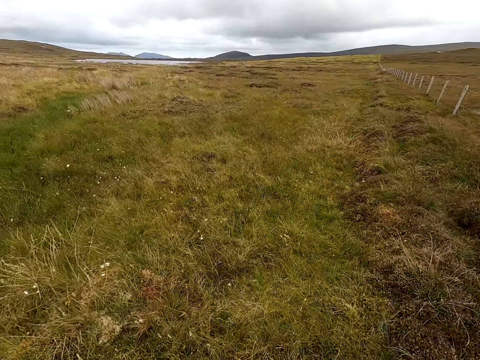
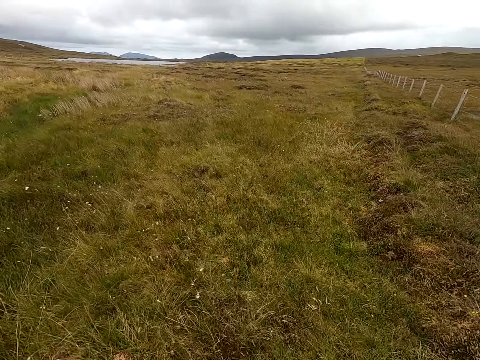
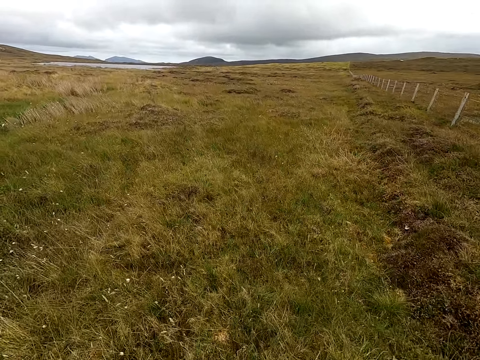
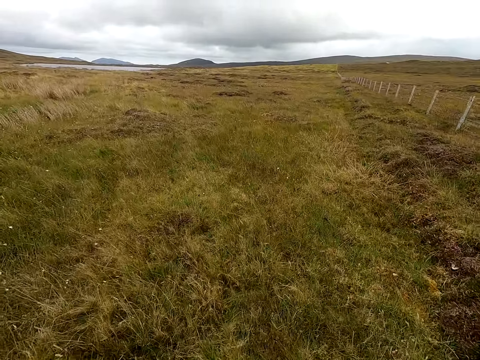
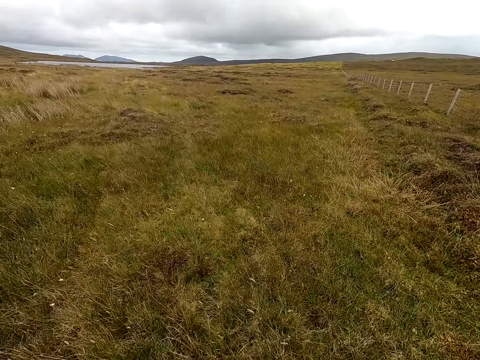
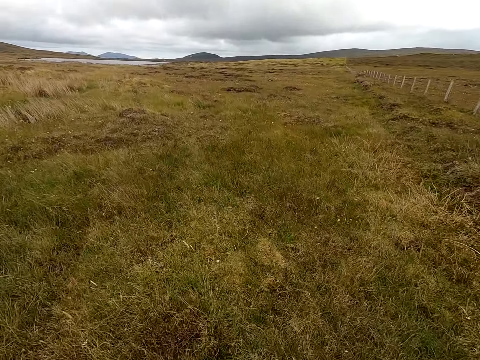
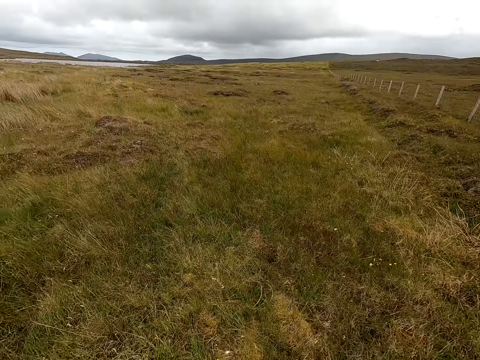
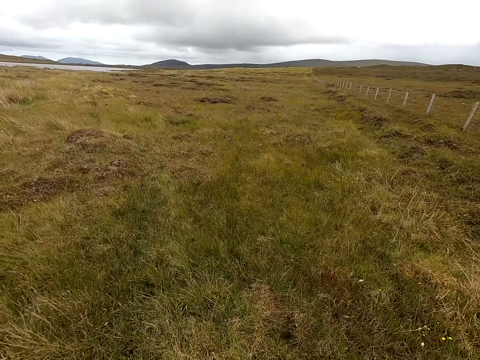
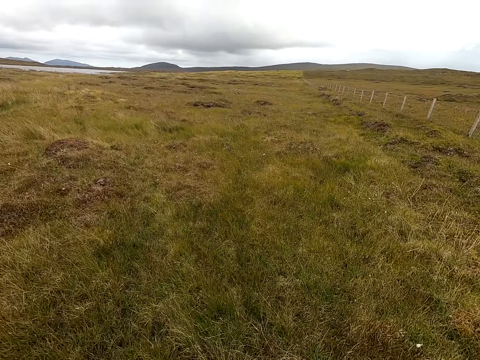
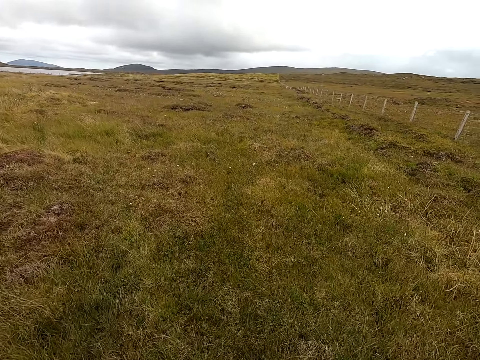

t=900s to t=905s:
The camera wearer walks in the field.

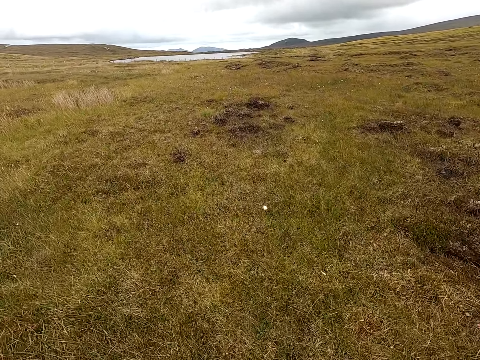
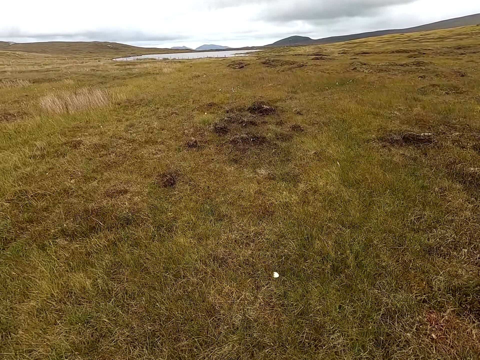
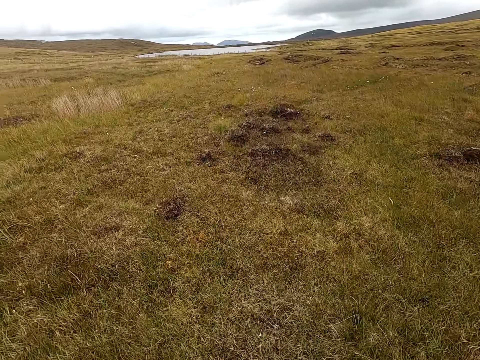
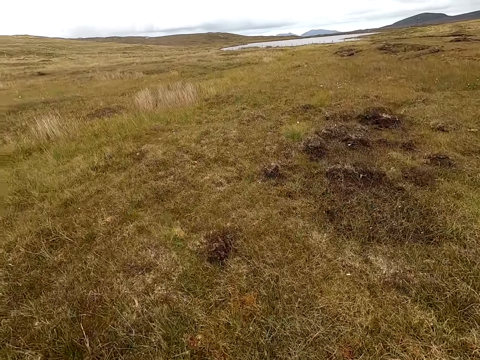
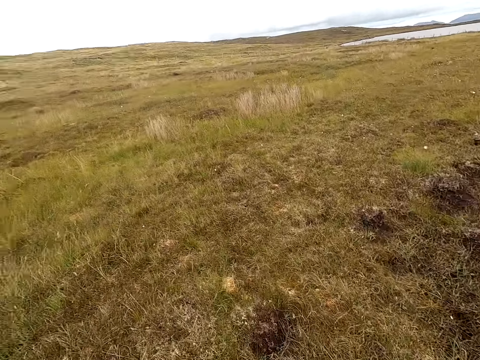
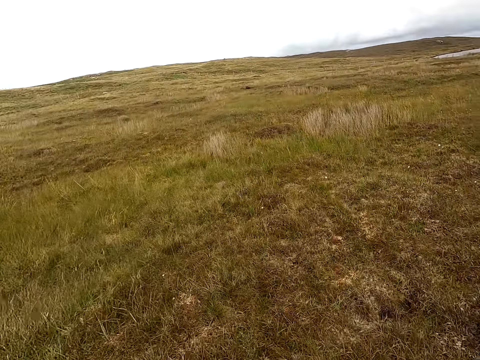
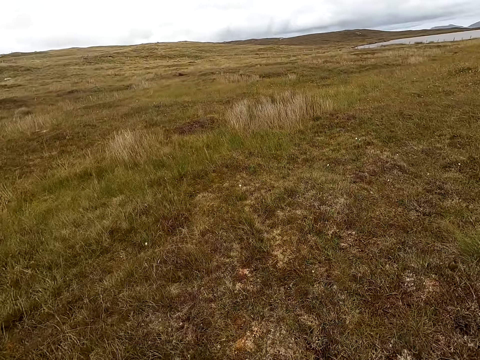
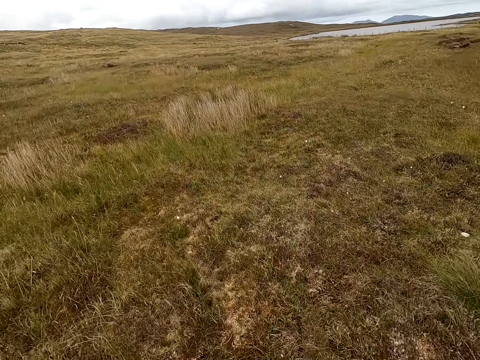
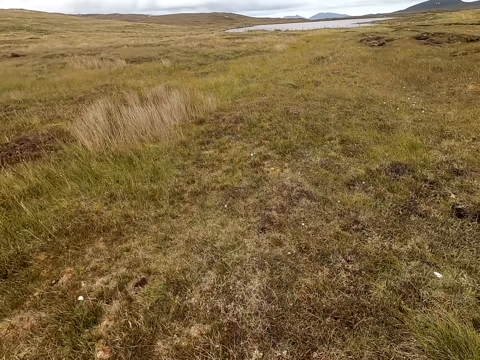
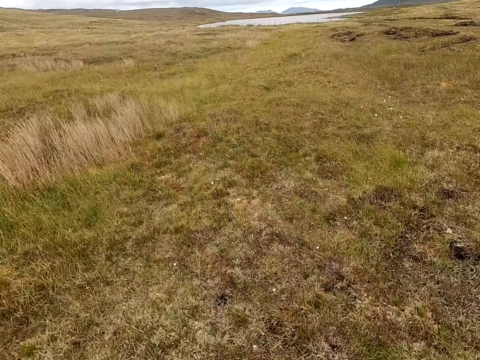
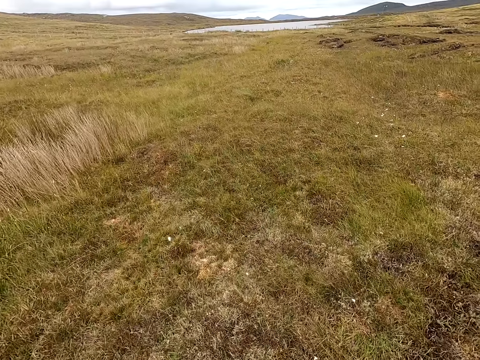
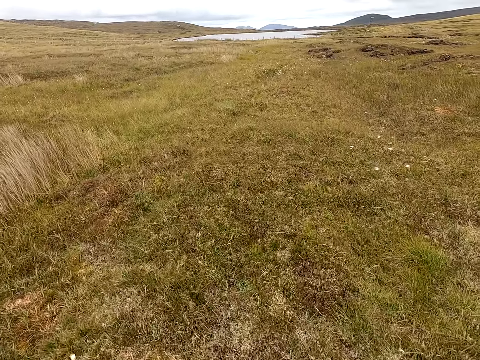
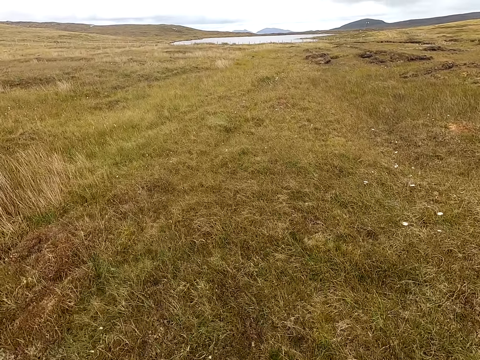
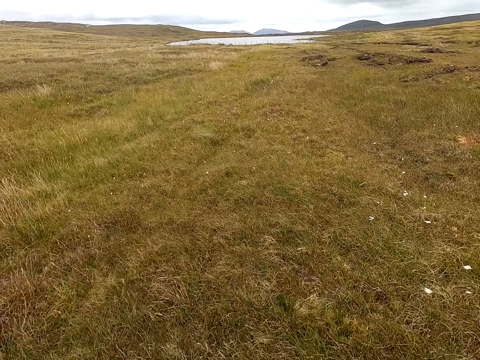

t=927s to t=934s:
The camera wearer walks and looks around.

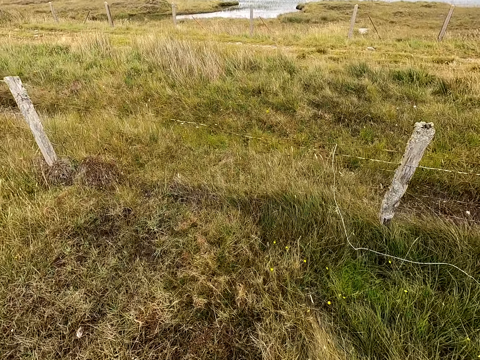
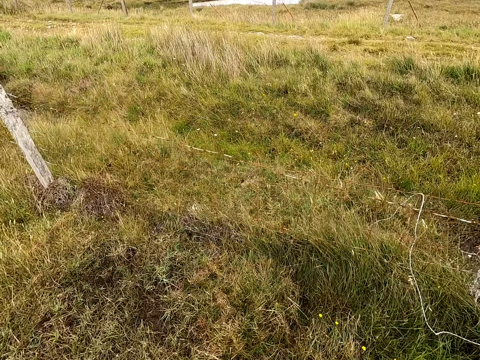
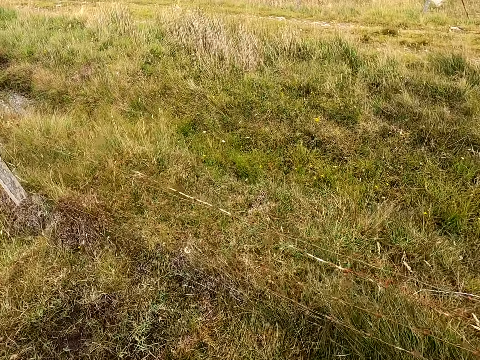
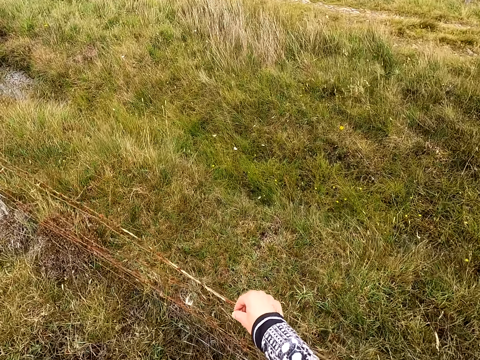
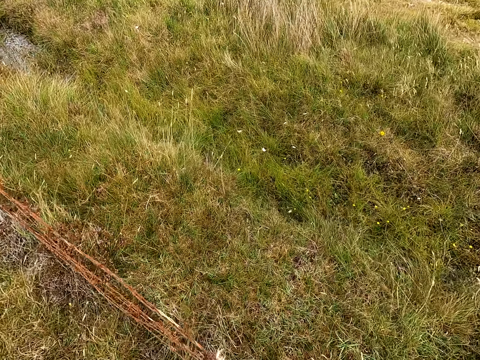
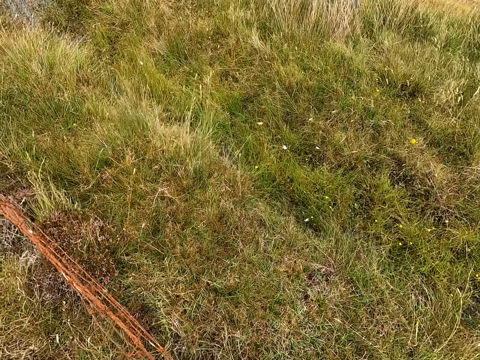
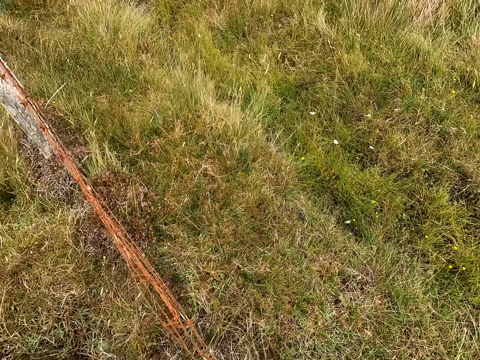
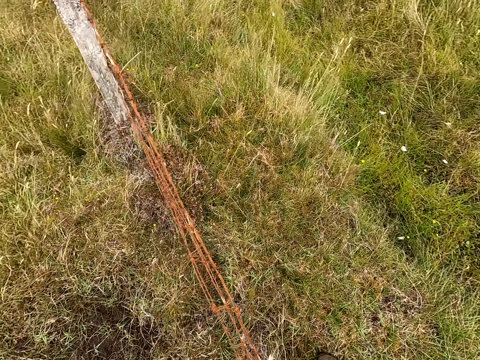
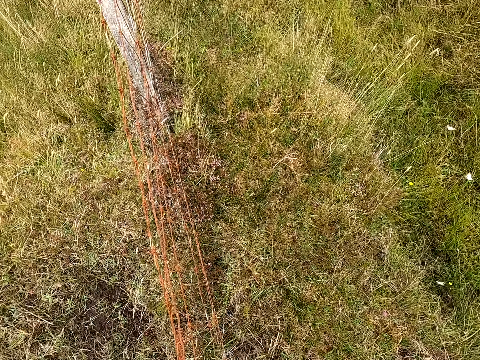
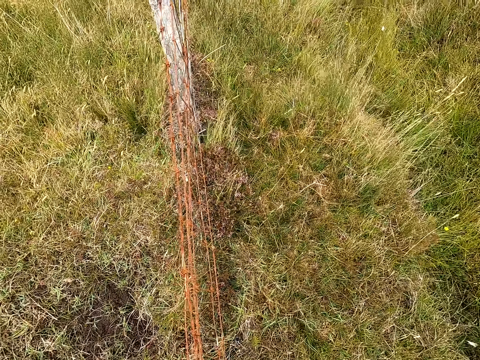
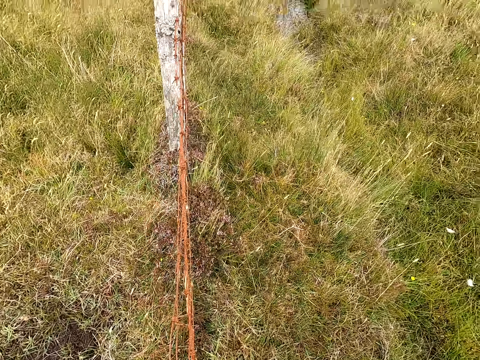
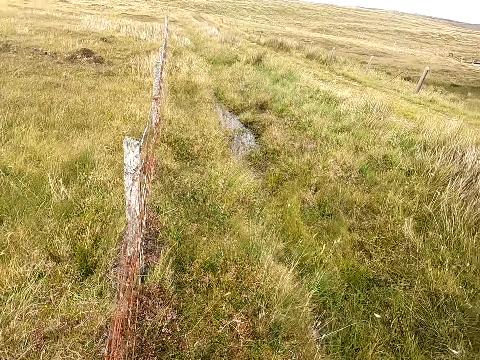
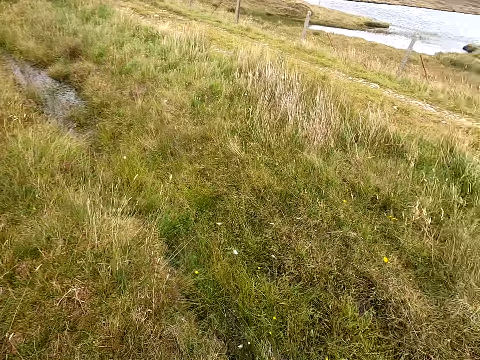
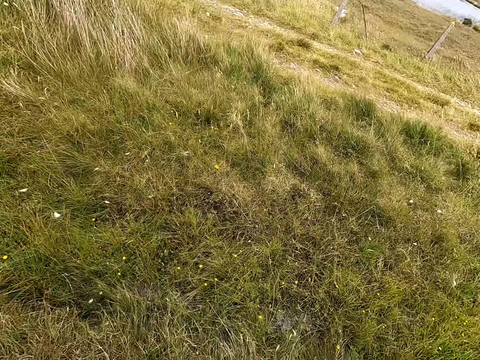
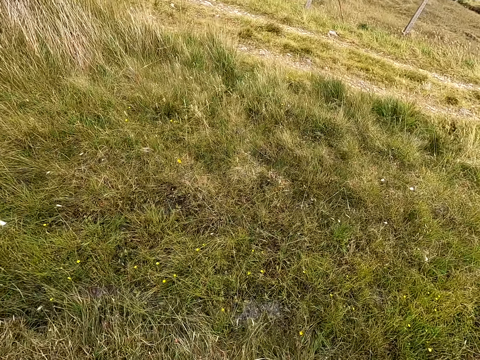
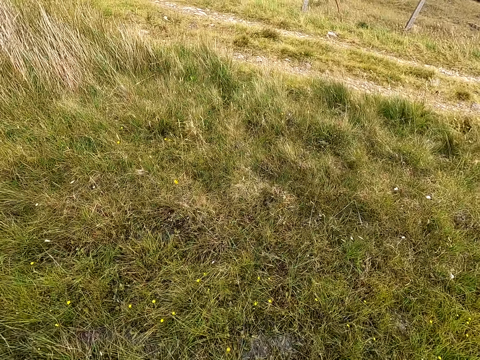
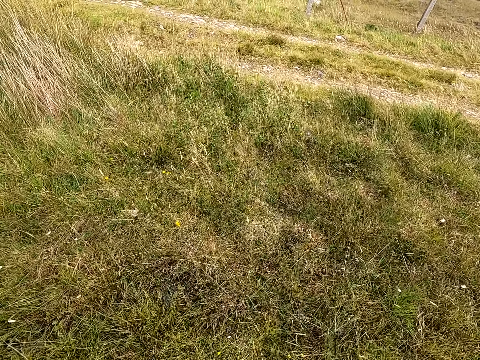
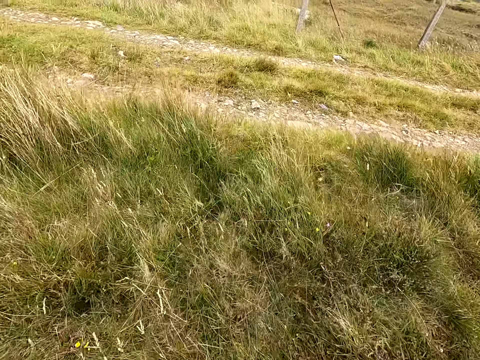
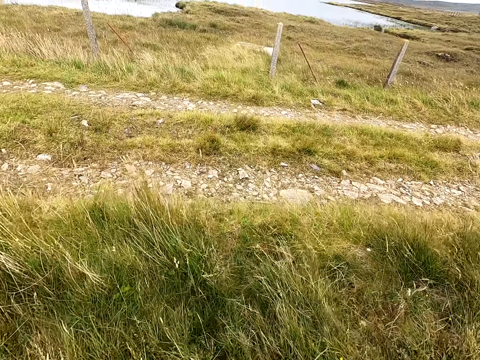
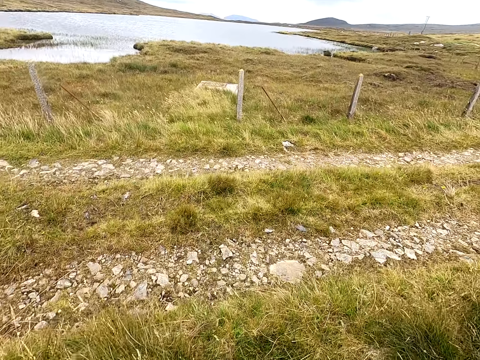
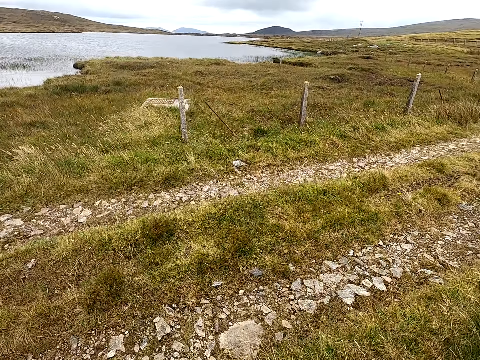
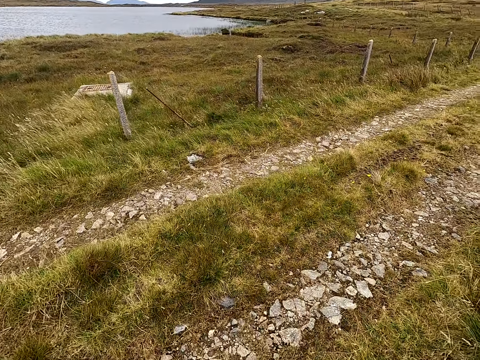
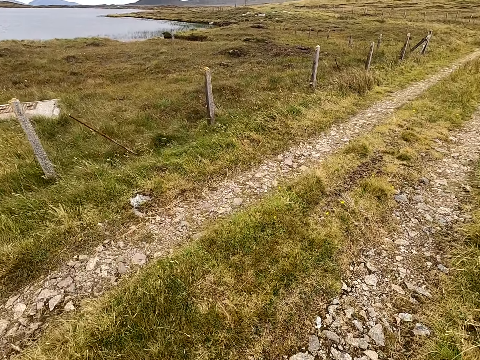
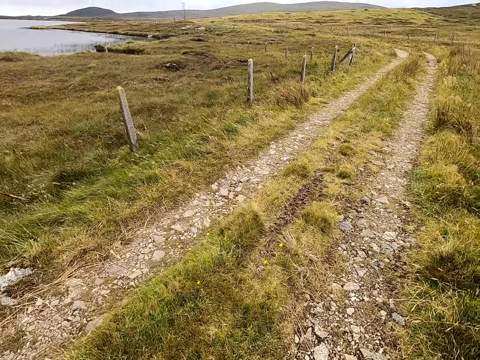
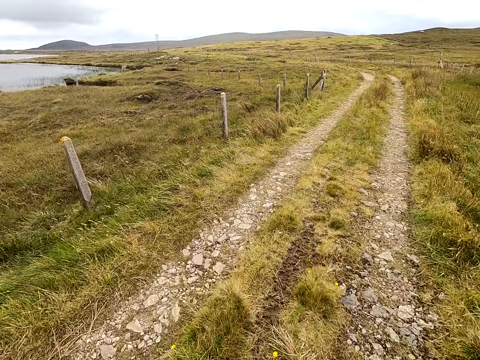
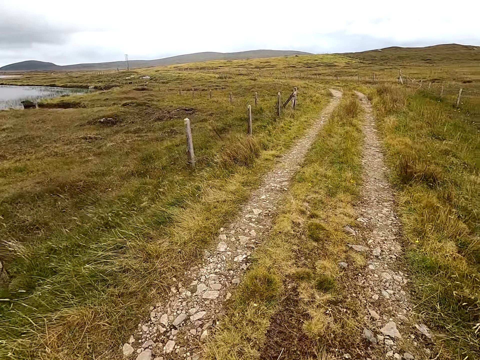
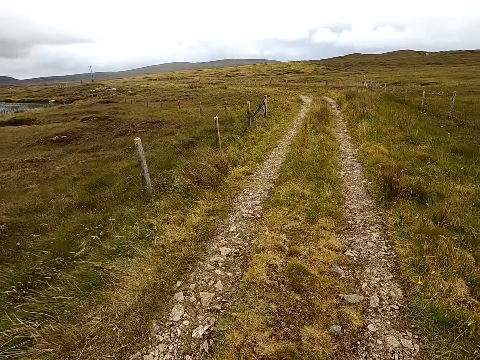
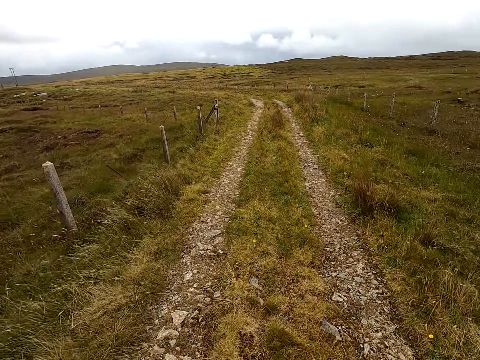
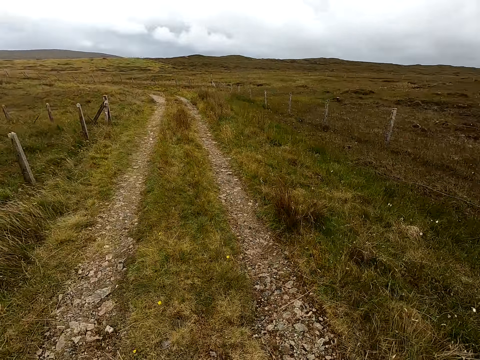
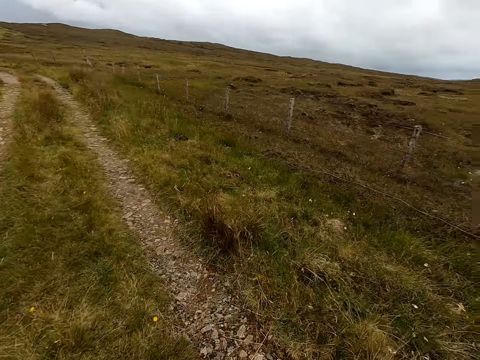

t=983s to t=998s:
The camera wearer touches the fence wire. They look around. They jump over the fence. They walk. They walk in the road field and look around.
